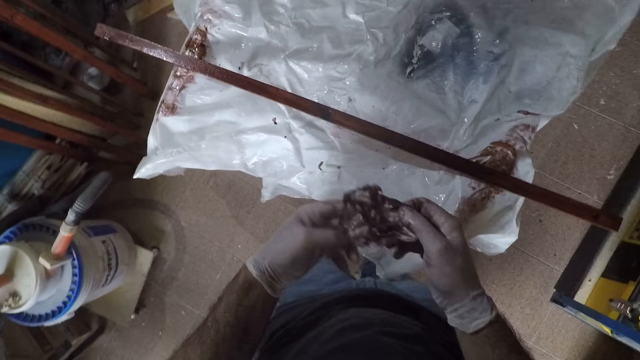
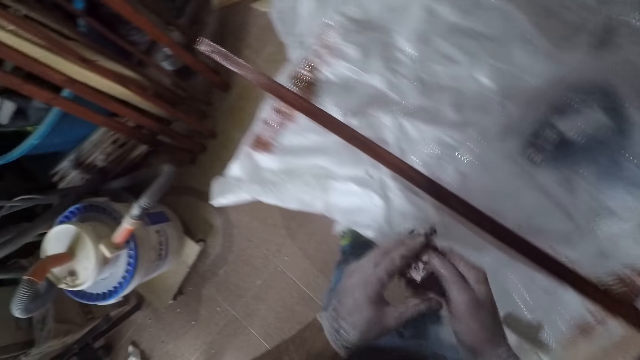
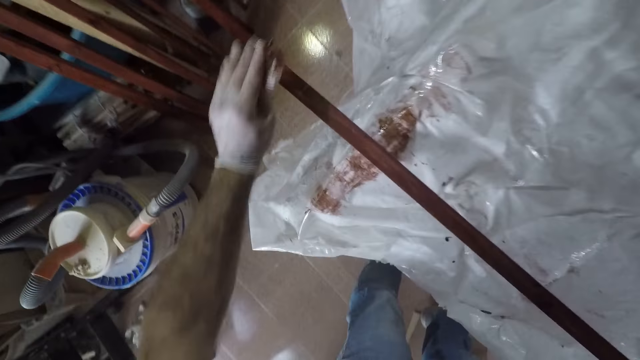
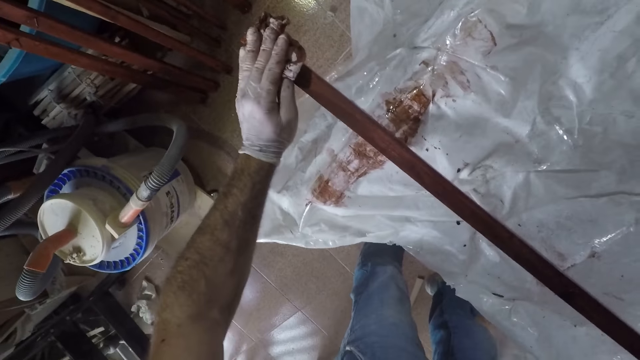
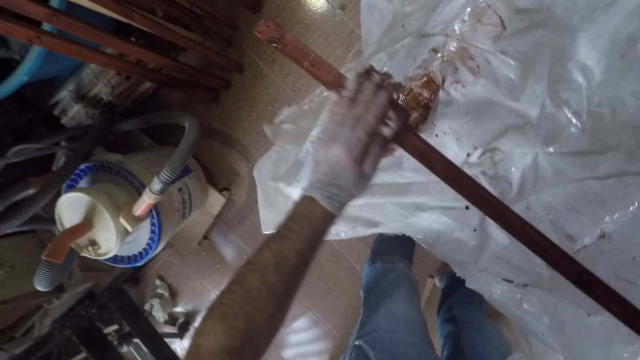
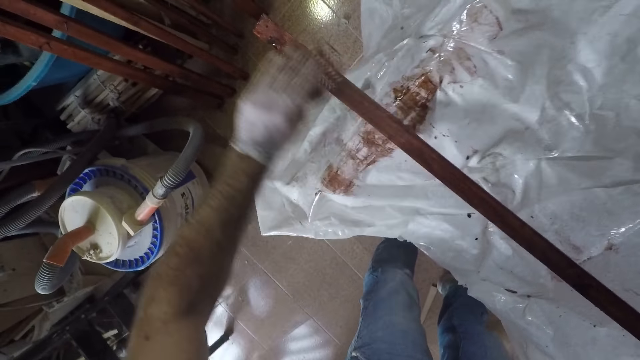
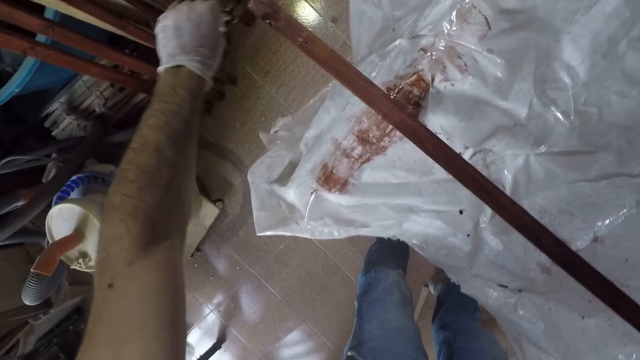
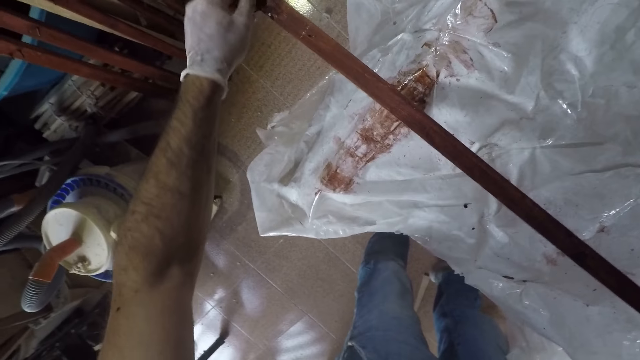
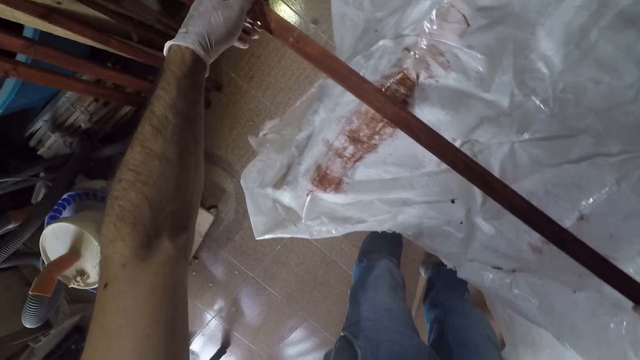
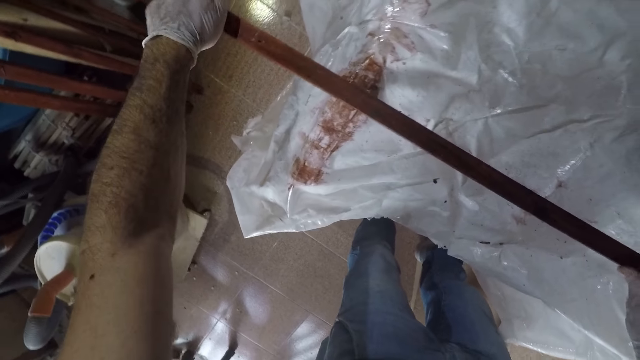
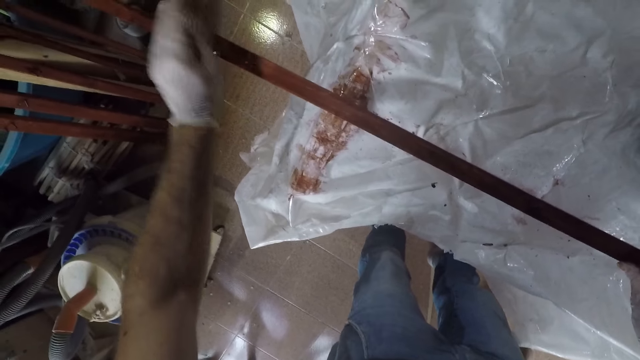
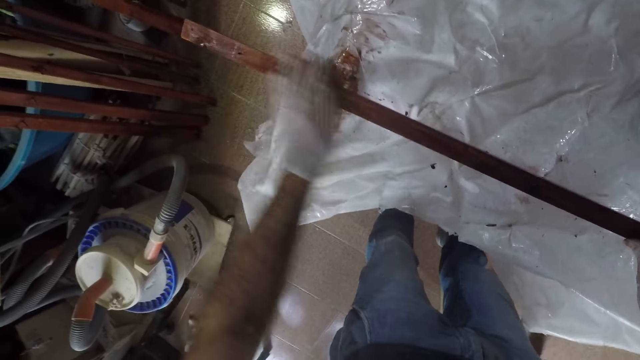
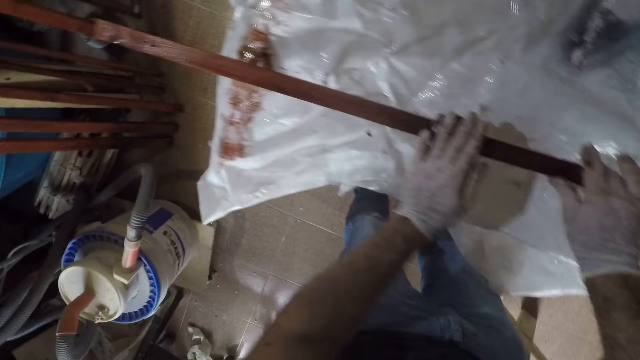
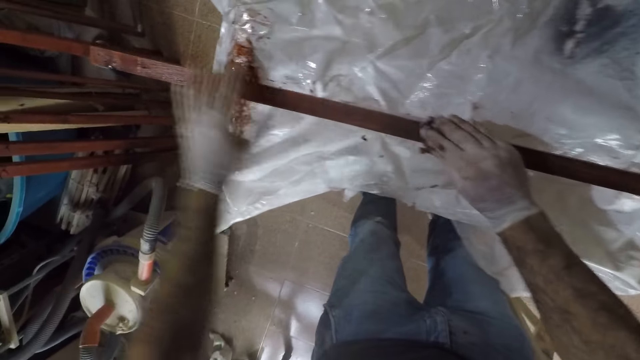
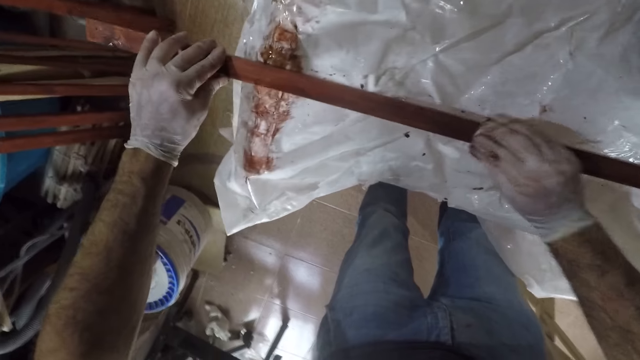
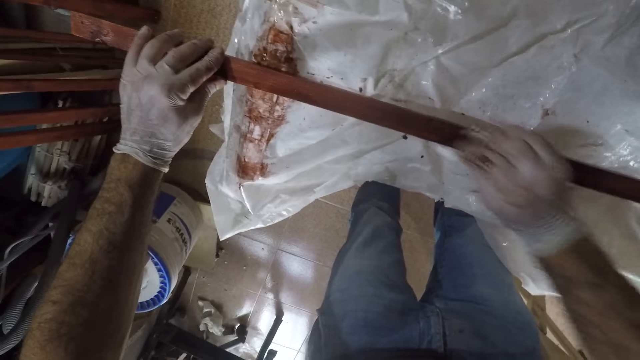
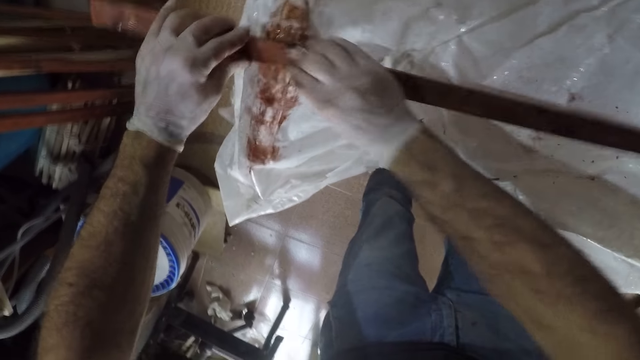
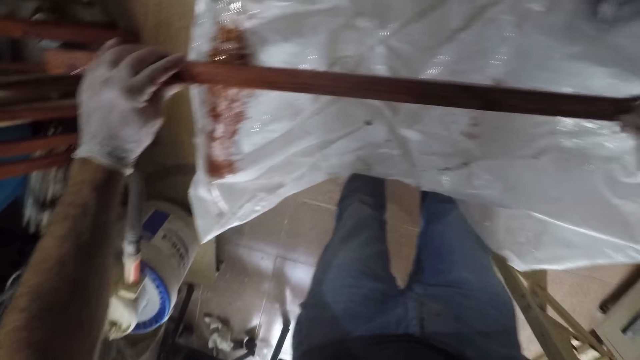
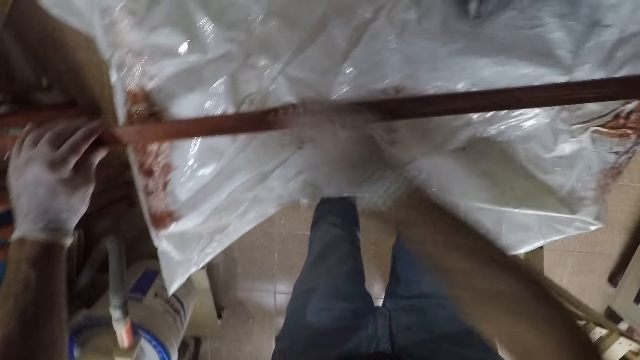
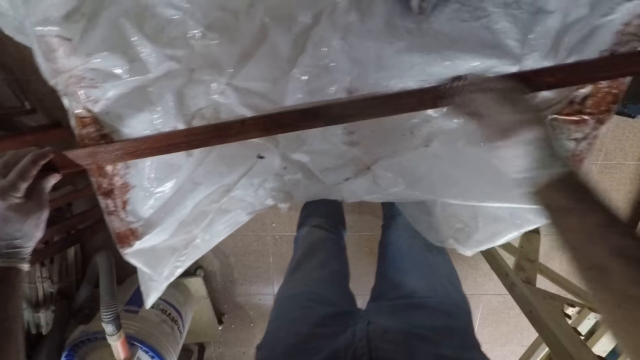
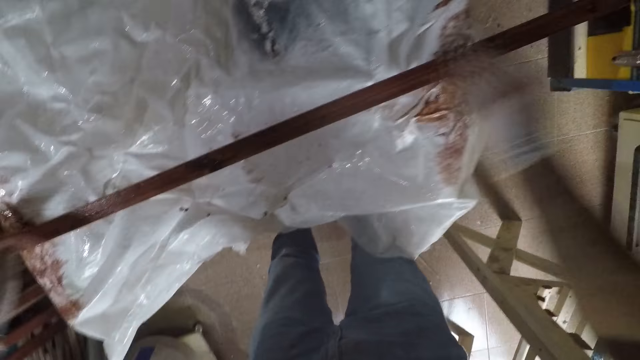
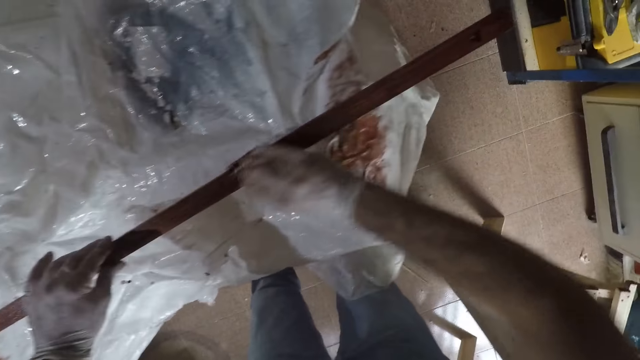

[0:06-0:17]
The camera wearer spreads wood finisher with the tack cloth. They clean the wood surfaces with the piece of paper.

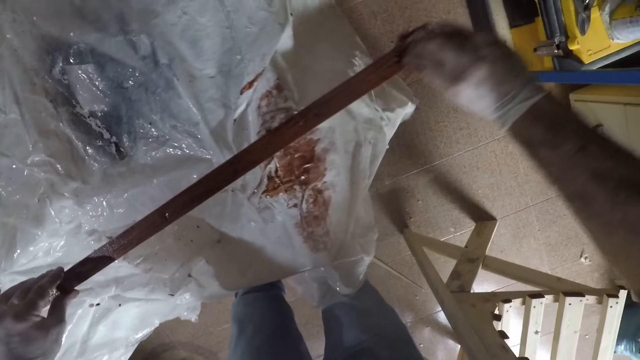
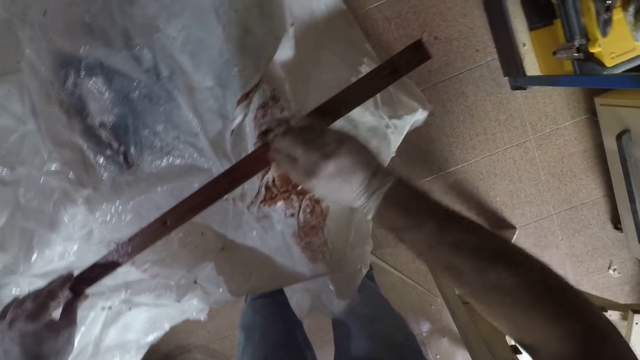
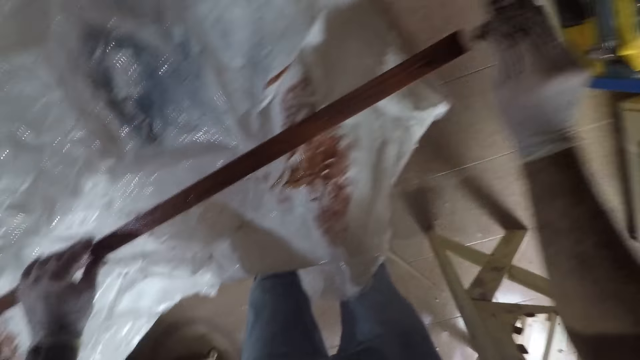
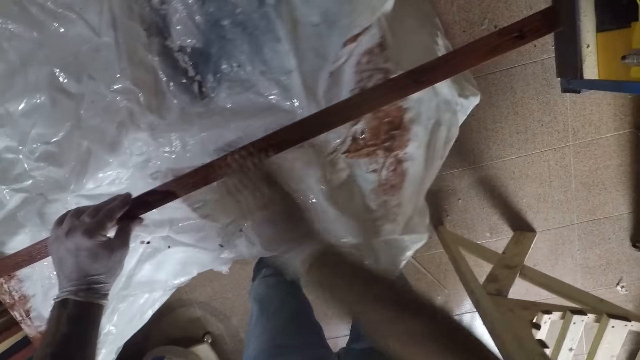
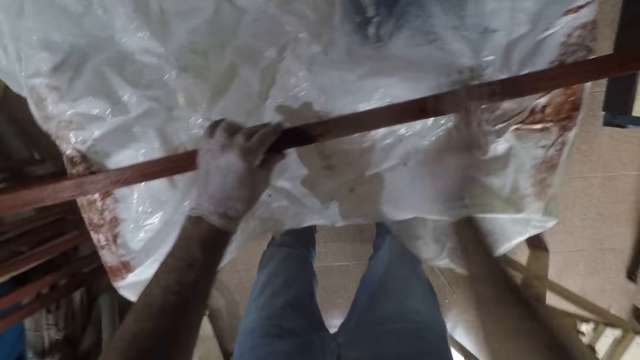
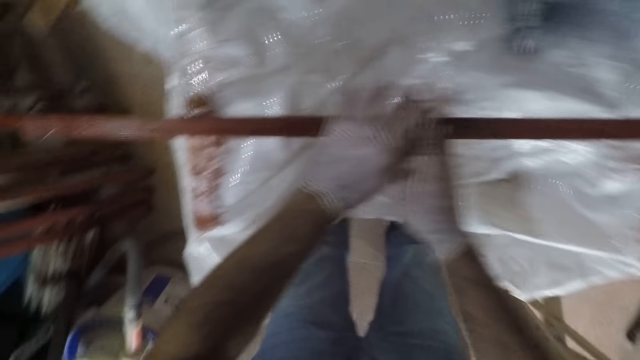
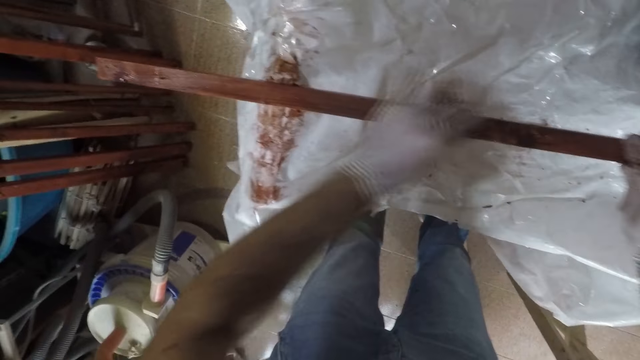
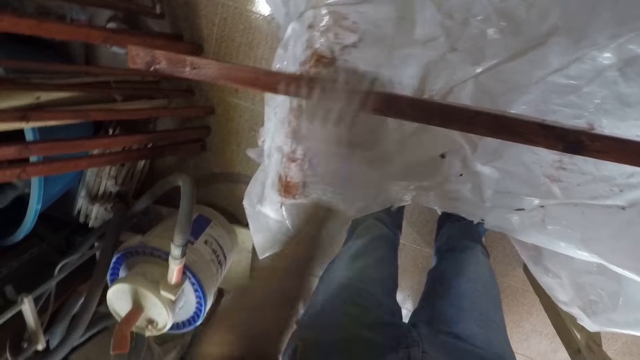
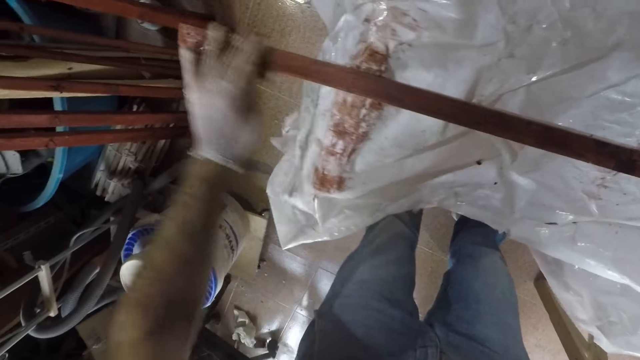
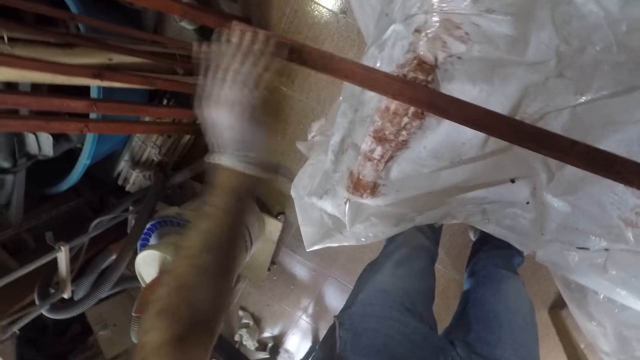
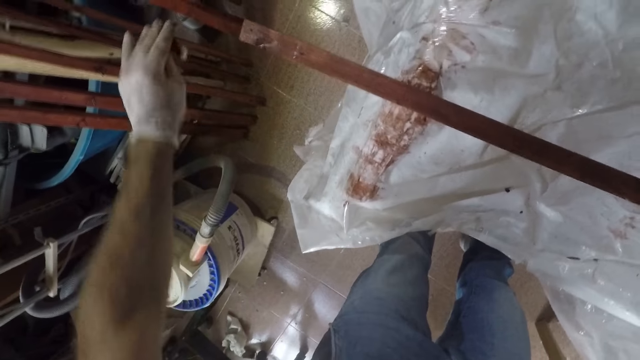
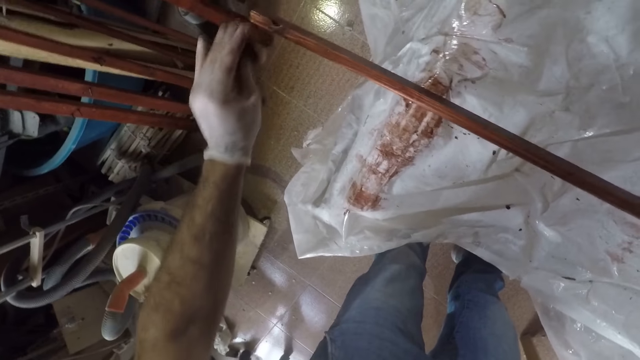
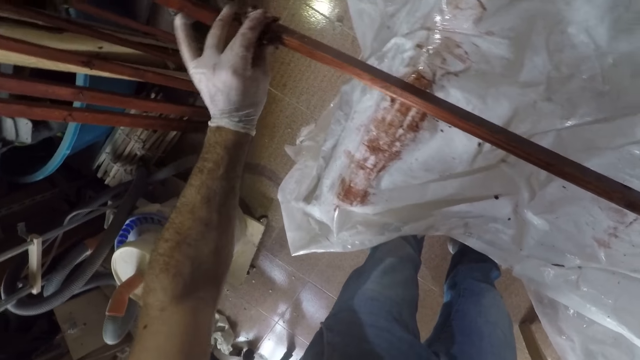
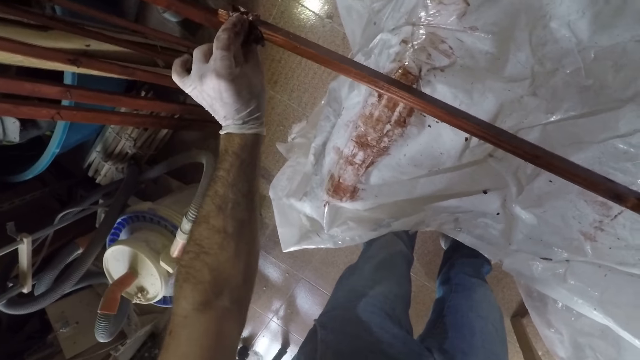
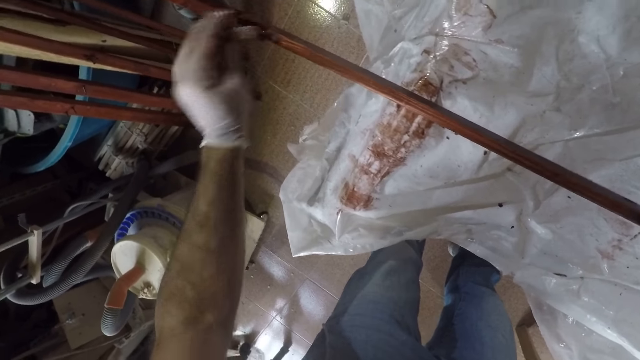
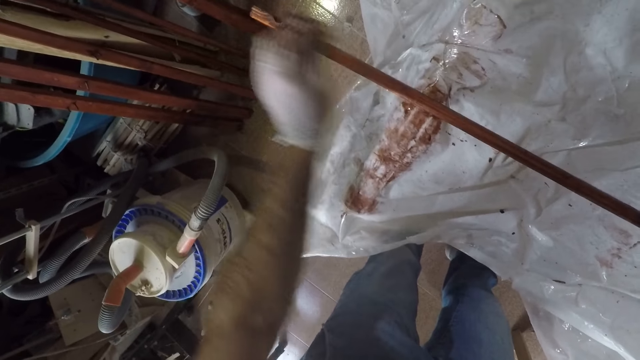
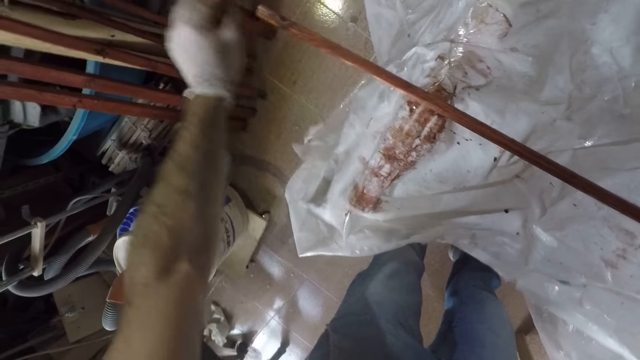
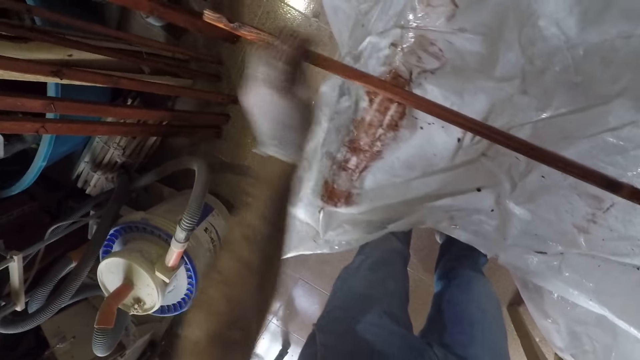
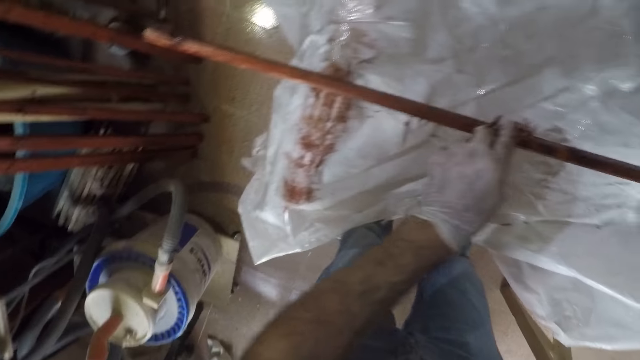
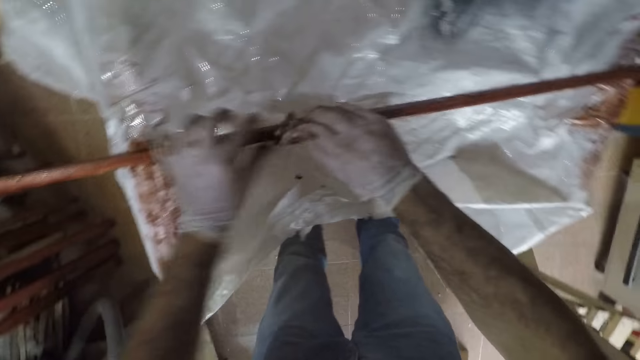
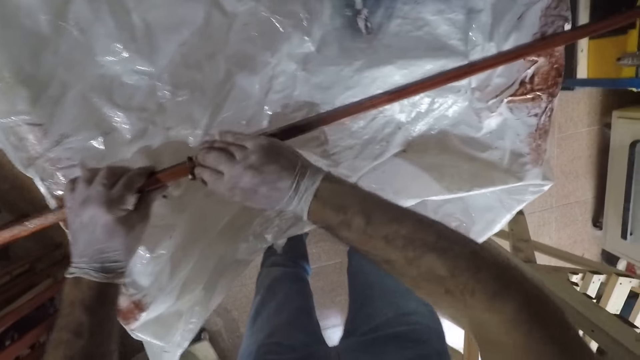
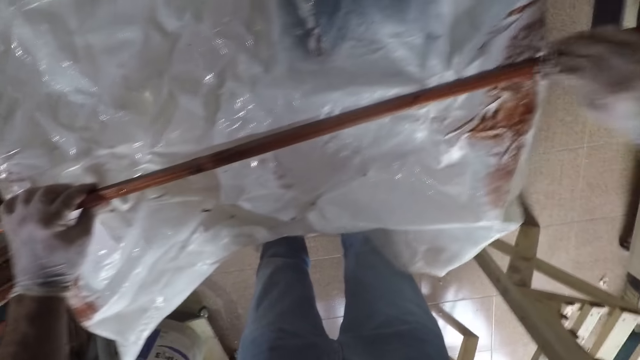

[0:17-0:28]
The camera wearer turns the wood.
